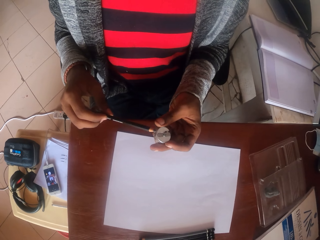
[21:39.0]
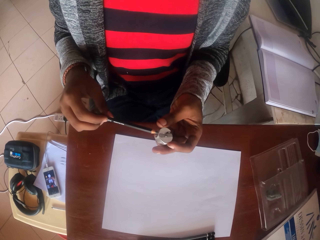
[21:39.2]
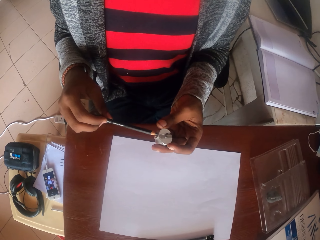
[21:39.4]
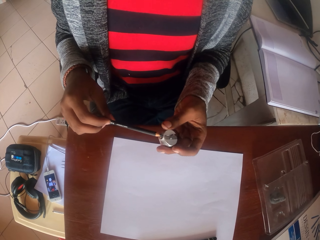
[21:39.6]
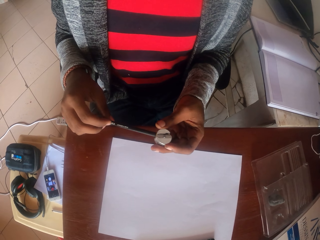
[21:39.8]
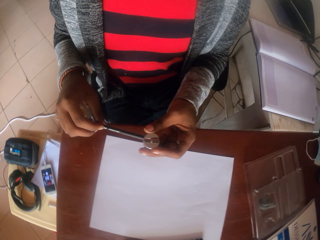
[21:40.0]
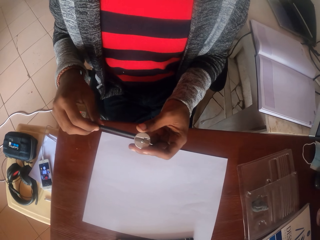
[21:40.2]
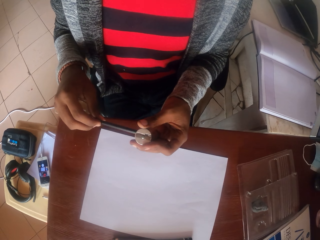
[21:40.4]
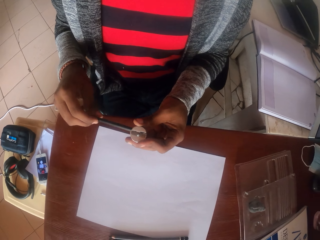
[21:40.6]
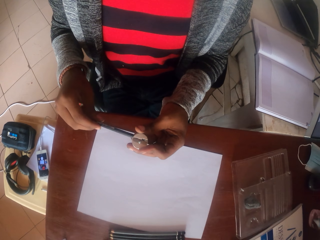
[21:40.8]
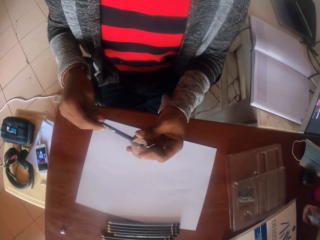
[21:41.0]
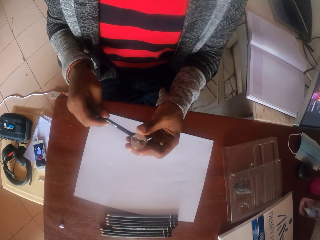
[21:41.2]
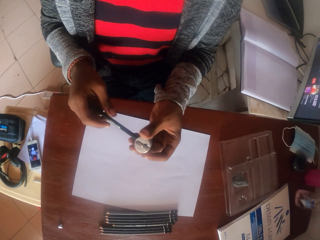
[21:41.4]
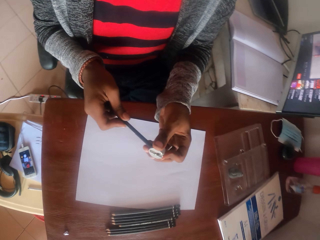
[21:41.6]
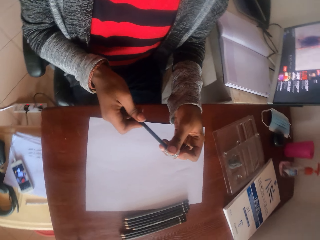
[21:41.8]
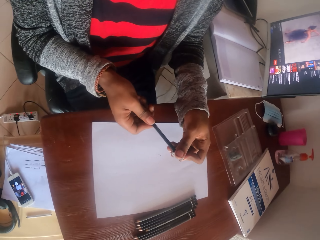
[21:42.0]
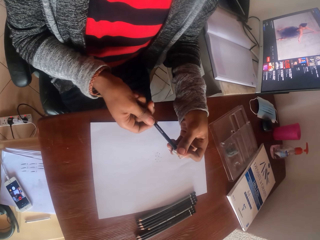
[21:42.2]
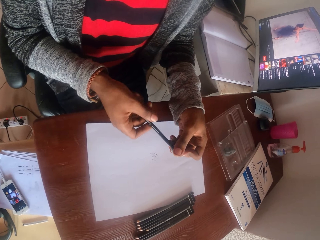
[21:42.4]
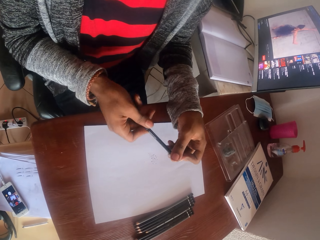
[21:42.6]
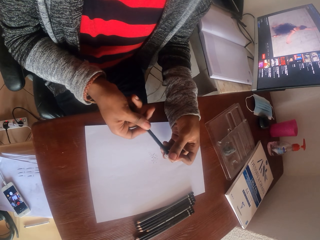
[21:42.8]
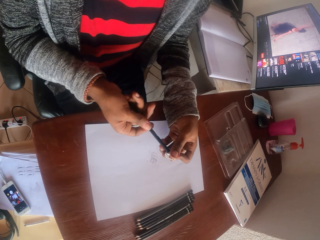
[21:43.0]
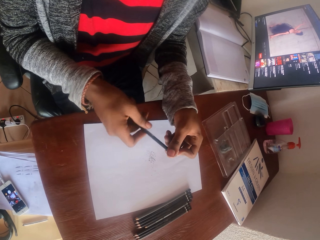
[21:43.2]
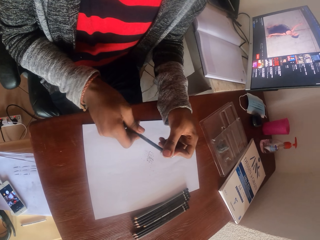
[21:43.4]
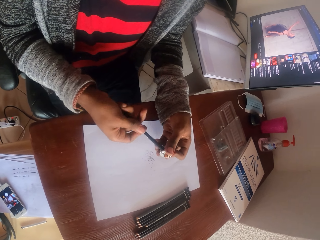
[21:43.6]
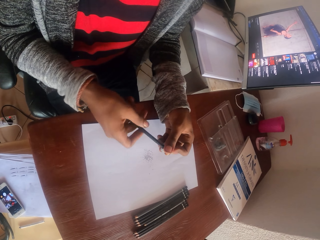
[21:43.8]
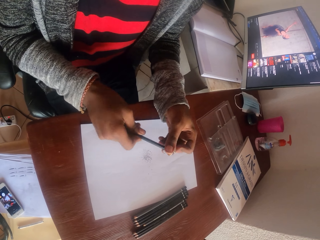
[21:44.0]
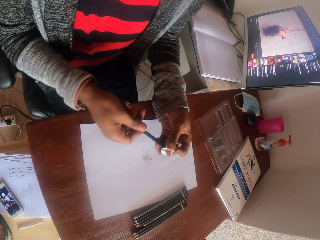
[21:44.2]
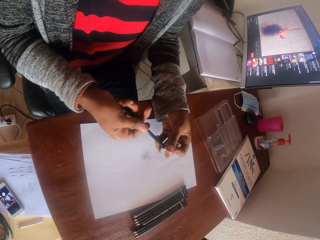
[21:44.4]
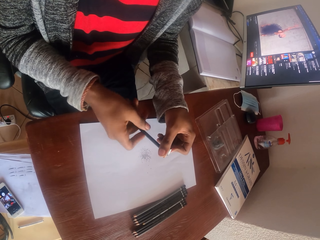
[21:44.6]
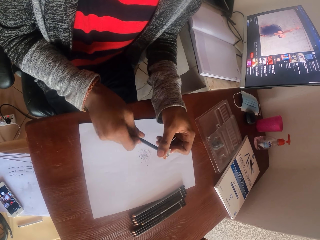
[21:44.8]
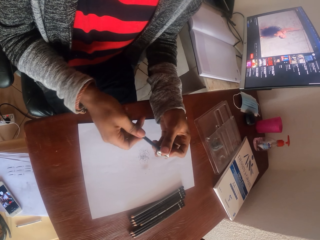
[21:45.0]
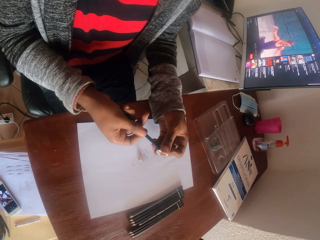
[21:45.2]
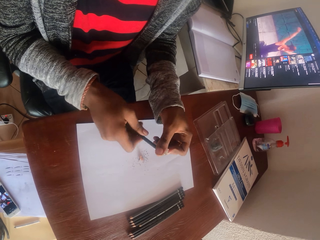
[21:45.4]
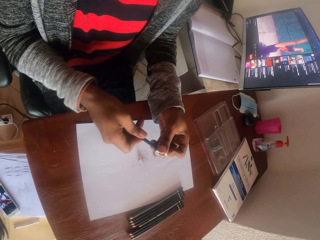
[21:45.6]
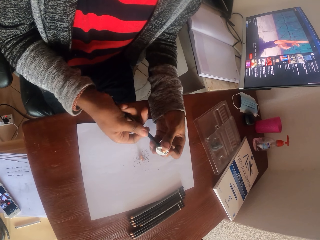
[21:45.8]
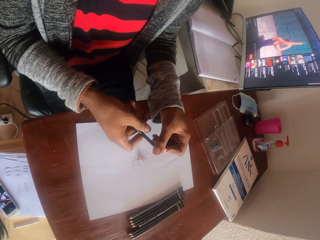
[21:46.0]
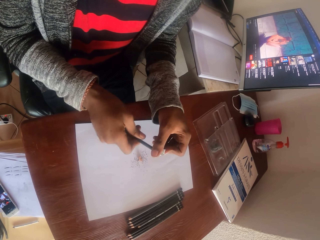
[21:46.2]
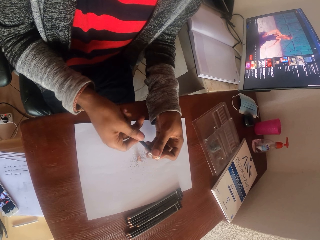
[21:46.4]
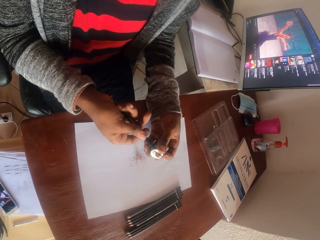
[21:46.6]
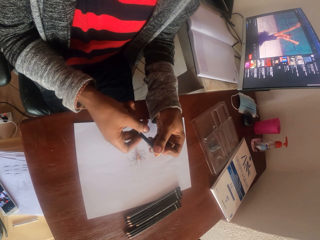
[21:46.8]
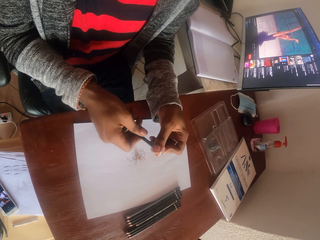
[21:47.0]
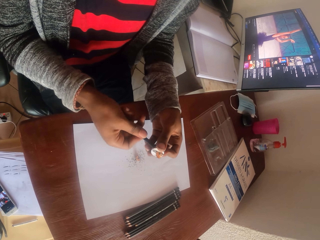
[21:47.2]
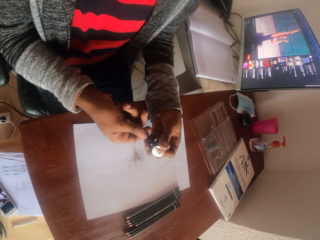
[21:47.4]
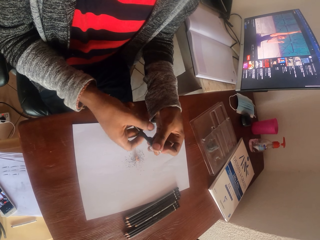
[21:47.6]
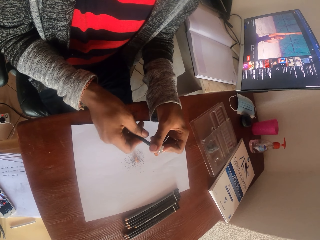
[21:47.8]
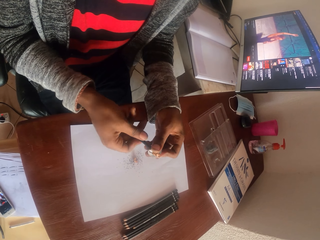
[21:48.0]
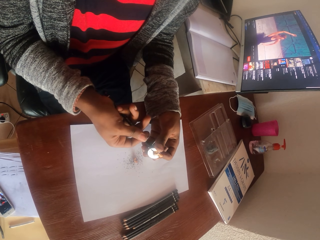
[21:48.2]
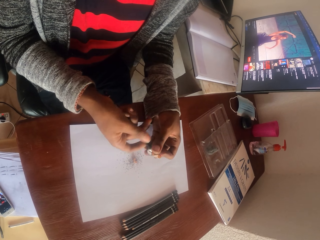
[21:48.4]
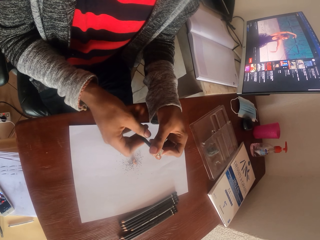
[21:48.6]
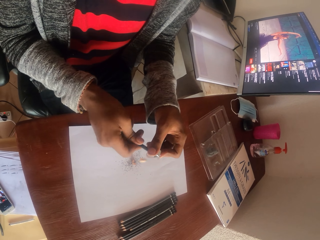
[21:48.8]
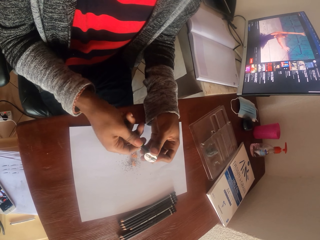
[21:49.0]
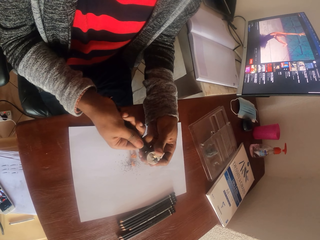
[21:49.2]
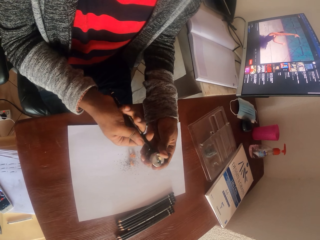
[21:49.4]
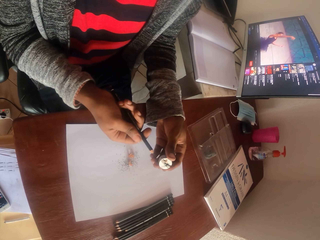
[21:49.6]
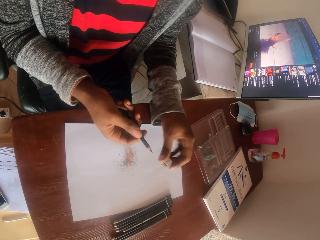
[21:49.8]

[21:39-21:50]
The camera wearer holds a sharpener. They sharpen the pencil.

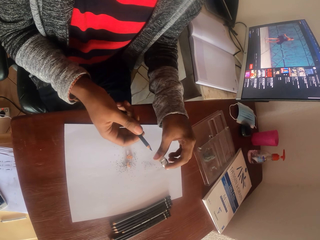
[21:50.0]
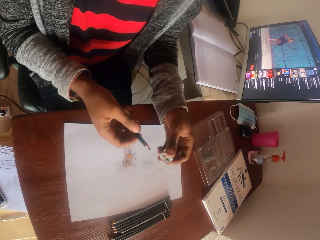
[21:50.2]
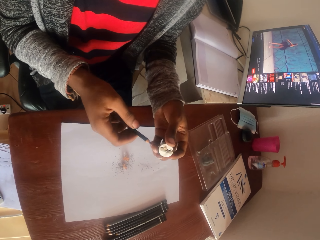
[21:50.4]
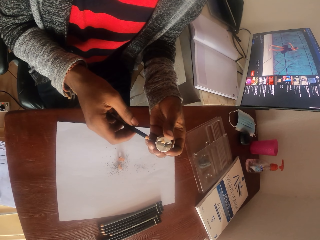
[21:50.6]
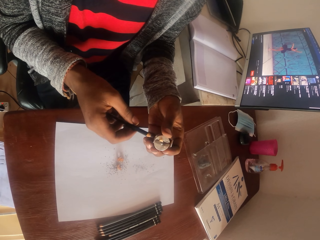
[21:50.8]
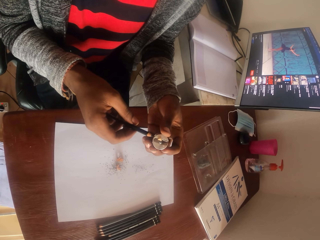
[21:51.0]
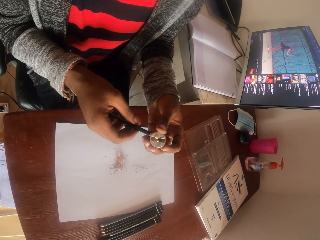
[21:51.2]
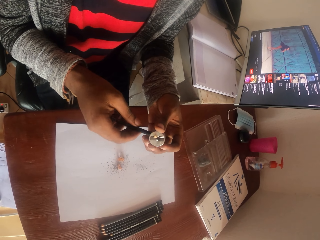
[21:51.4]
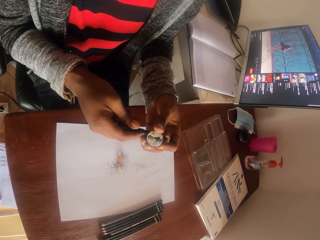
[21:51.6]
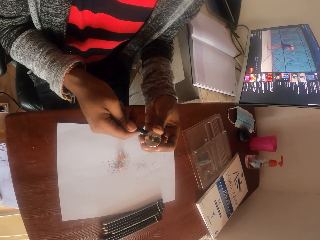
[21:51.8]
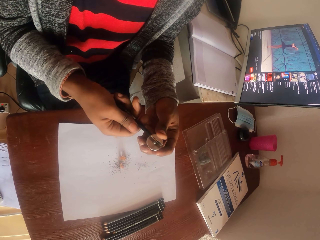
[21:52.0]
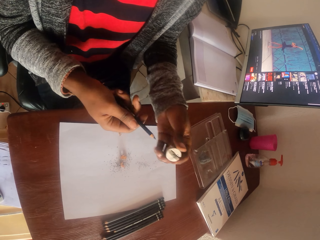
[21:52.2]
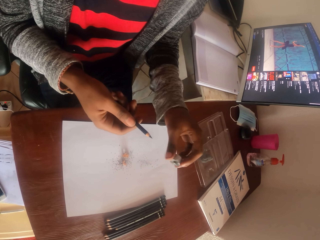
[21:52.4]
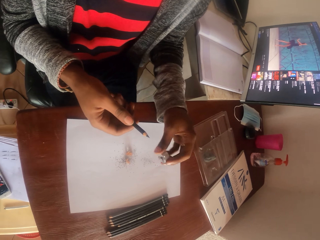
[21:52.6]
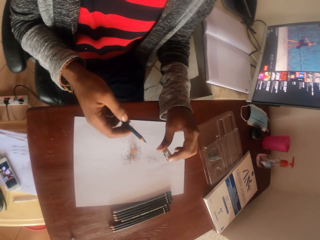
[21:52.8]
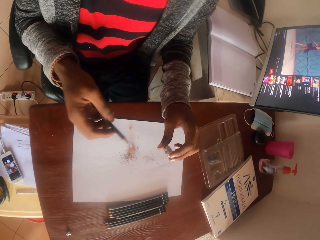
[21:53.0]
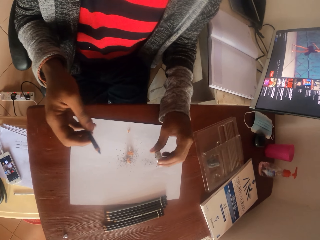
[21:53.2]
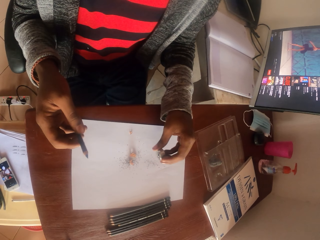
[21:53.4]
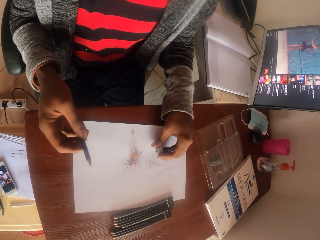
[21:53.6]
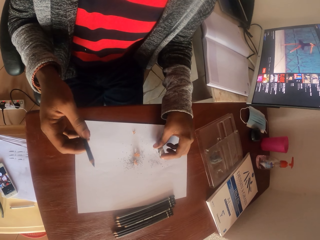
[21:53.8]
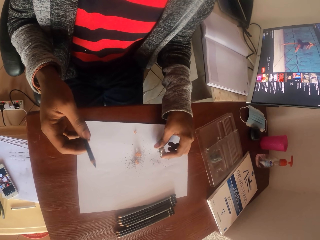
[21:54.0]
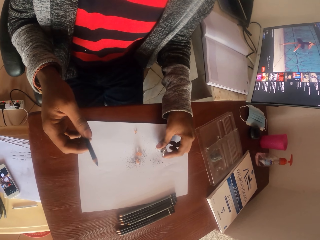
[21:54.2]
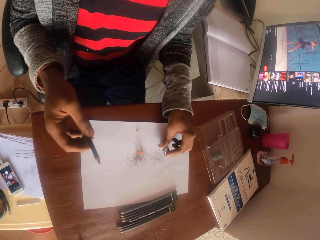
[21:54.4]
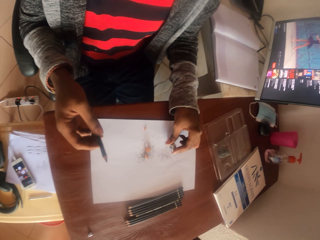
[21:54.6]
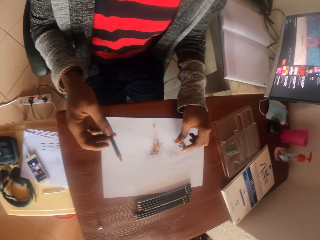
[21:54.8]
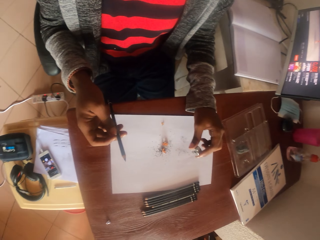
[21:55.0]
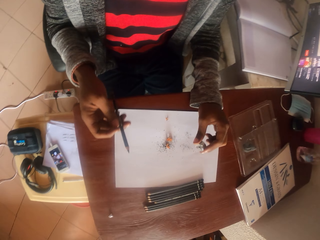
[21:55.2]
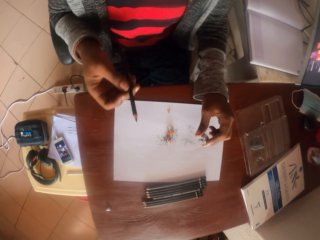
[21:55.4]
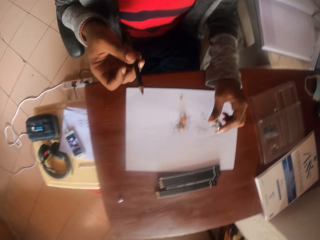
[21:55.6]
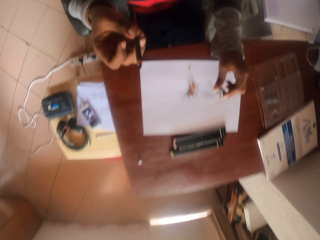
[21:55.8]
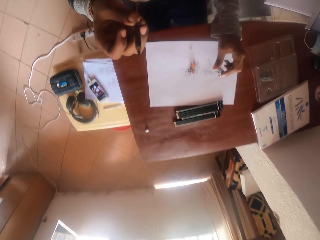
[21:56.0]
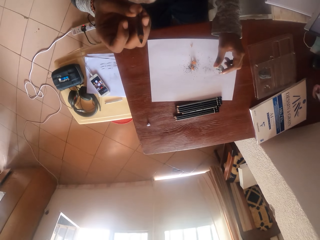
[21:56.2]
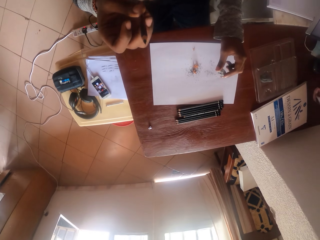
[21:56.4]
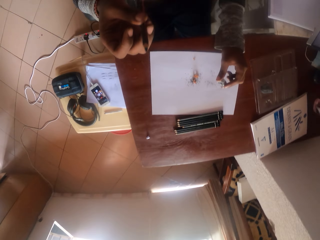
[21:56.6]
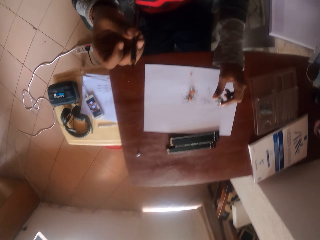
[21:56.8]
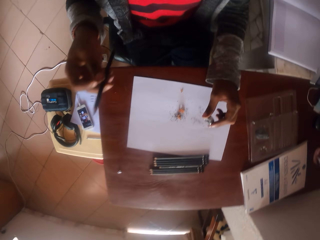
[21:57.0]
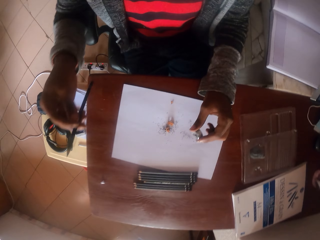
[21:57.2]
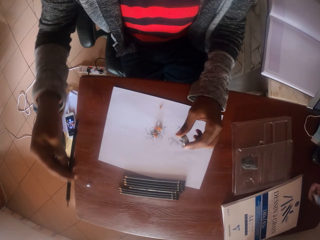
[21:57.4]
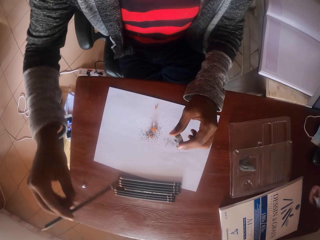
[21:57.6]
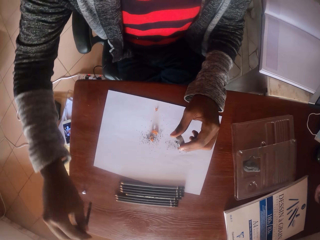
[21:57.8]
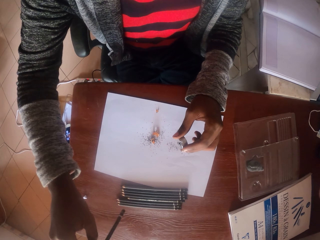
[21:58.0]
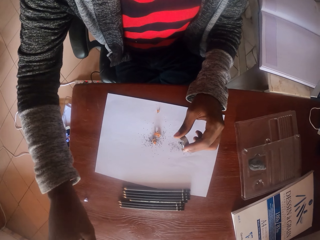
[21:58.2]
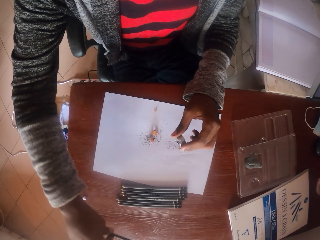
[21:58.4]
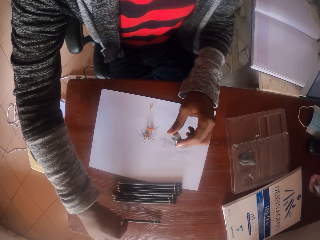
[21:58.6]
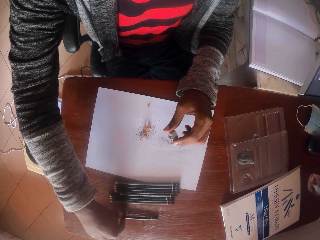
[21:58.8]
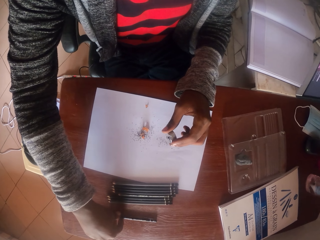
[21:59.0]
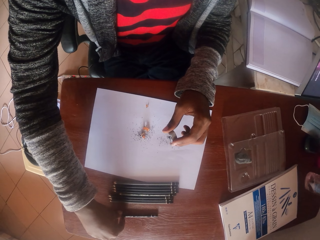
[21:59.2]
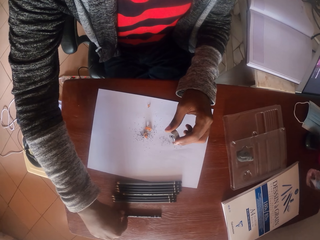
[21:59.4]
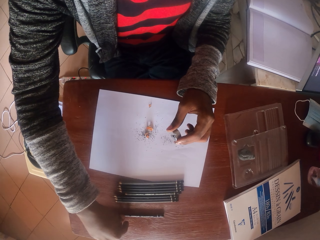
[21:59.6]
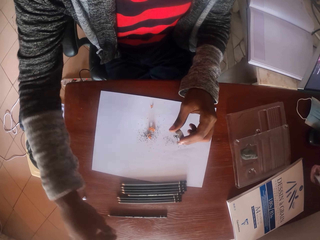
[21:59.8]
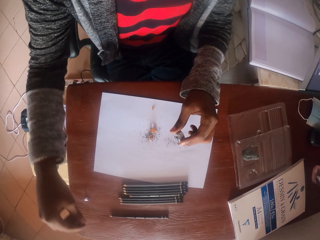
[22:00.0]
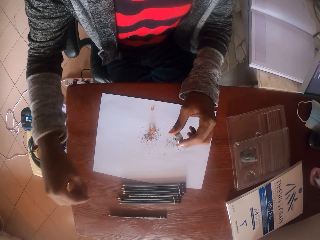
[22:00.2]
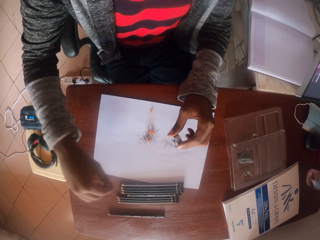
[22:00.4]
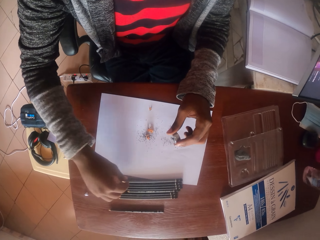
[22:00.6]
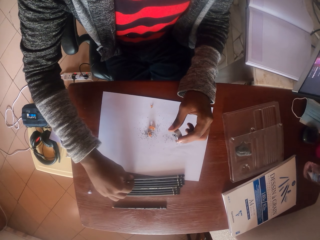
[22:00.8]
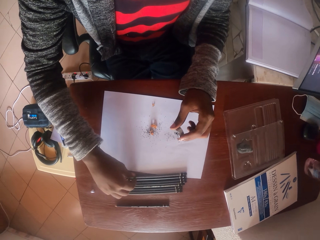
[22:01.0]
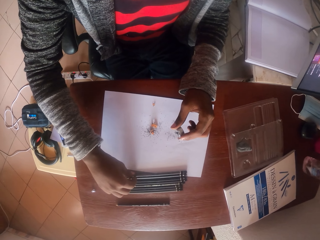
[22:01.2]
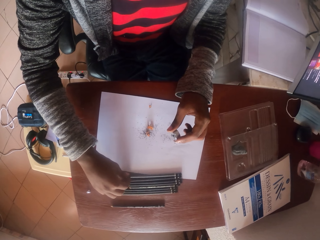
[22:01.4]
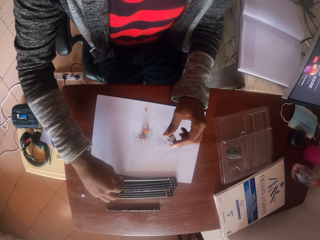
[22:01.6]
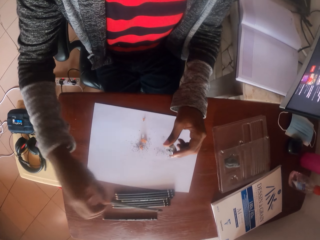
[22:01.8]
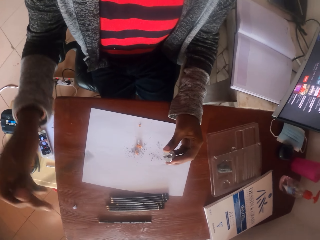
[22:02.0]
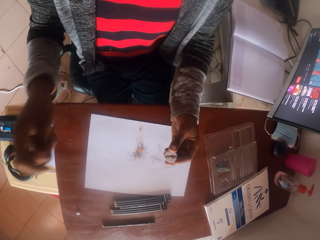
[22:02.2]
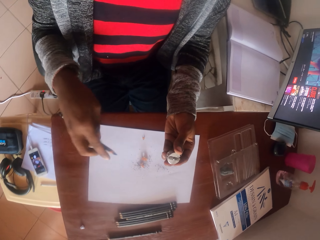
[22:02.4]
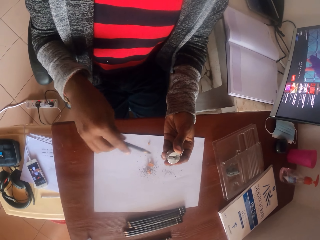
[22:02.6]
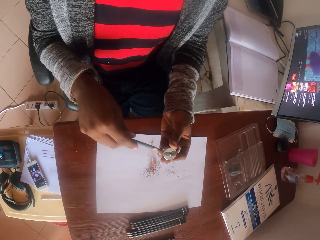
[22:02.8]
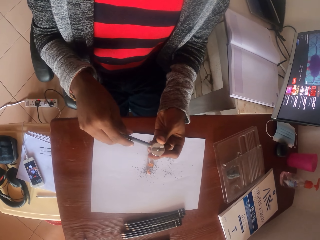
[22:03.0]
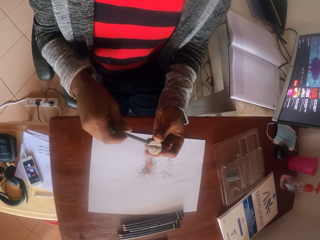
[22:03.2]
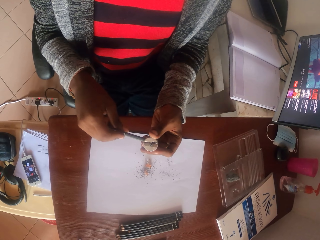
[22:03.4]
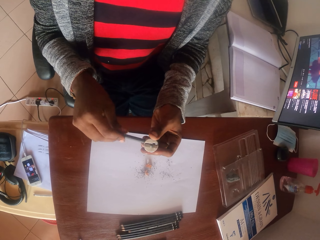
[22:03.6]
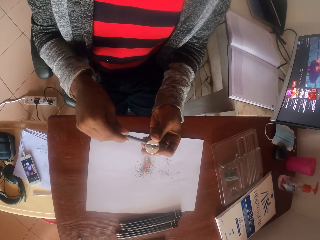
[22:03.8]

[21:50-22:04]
The camera wearer pours pencil waste. They hold the pencil. They put the pencil on the table. They take the pencil from the table. They hold the pencil.
